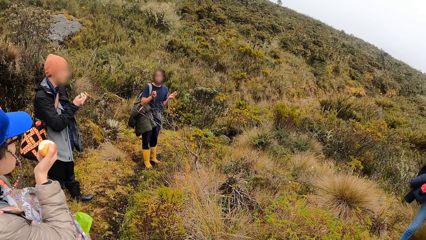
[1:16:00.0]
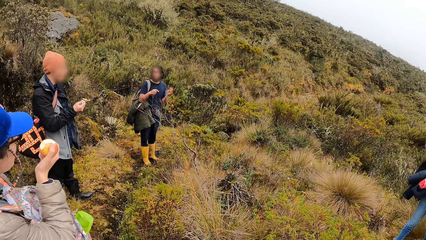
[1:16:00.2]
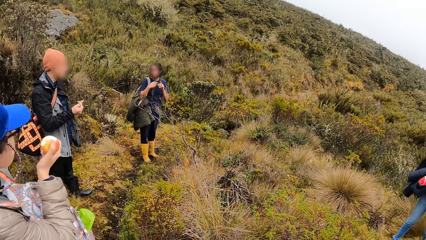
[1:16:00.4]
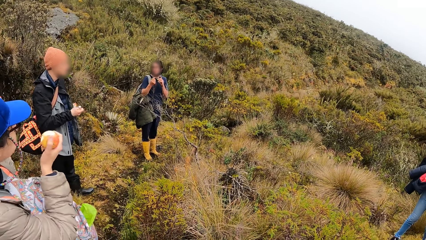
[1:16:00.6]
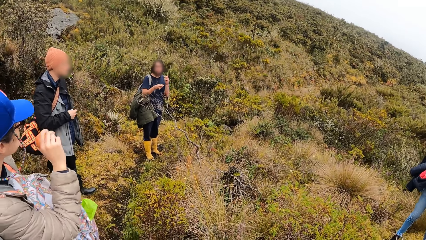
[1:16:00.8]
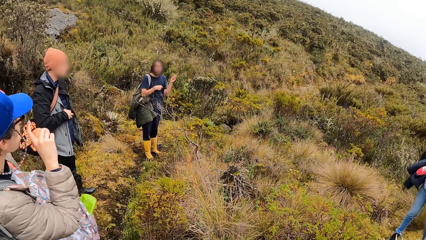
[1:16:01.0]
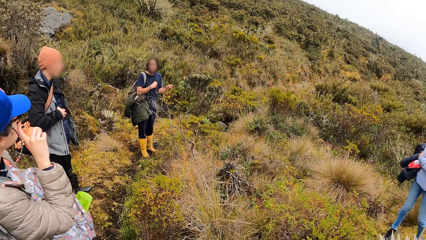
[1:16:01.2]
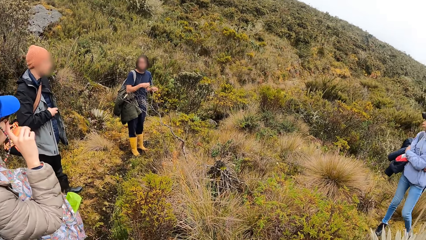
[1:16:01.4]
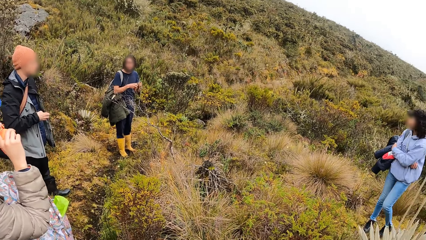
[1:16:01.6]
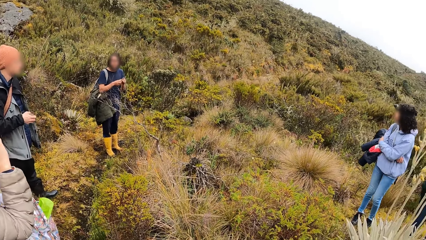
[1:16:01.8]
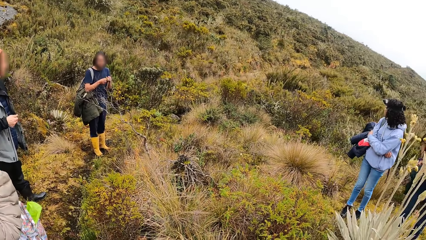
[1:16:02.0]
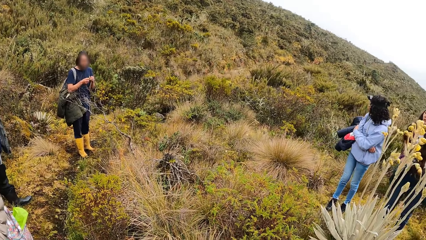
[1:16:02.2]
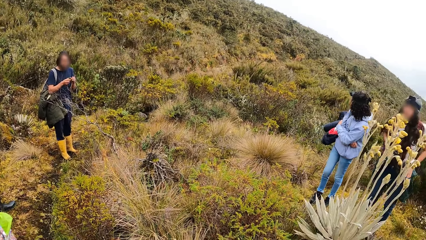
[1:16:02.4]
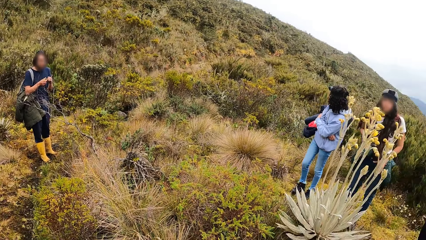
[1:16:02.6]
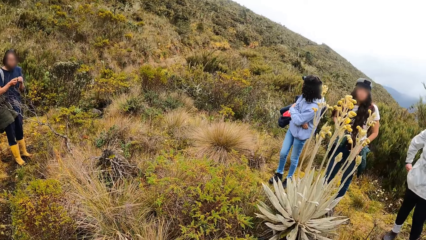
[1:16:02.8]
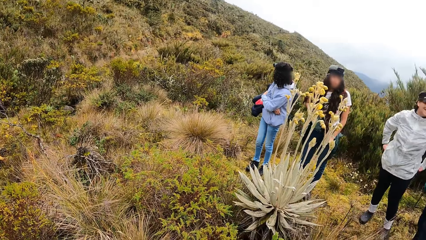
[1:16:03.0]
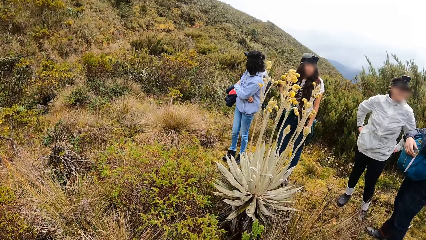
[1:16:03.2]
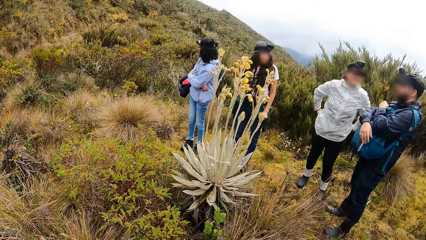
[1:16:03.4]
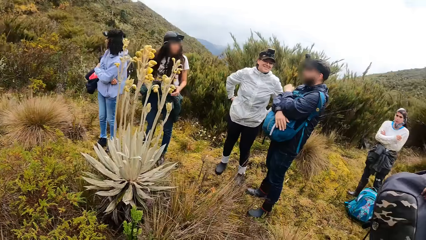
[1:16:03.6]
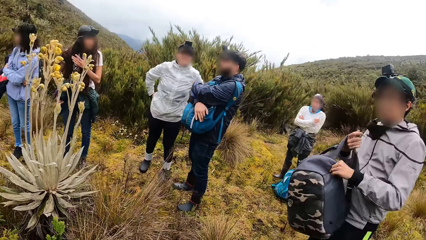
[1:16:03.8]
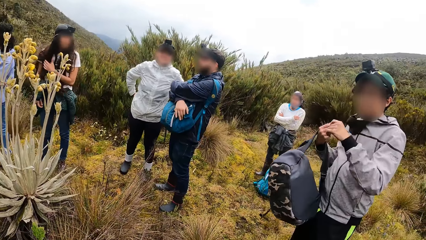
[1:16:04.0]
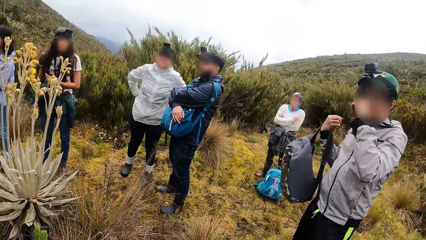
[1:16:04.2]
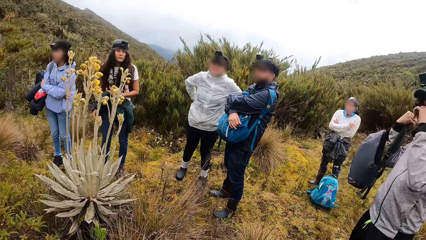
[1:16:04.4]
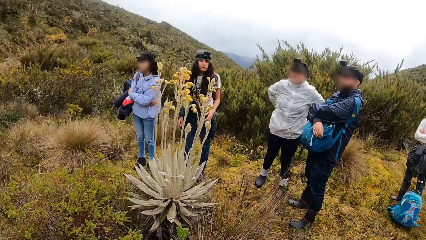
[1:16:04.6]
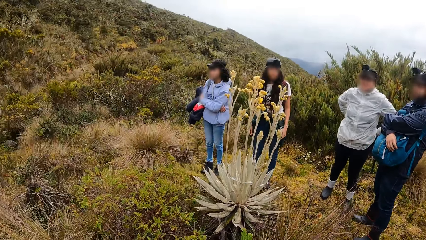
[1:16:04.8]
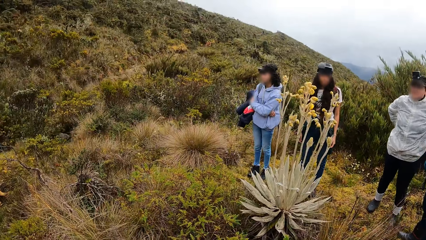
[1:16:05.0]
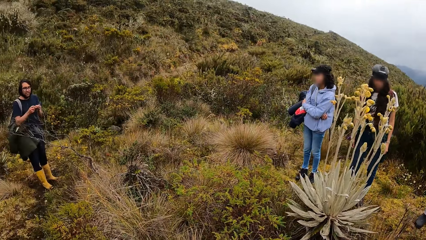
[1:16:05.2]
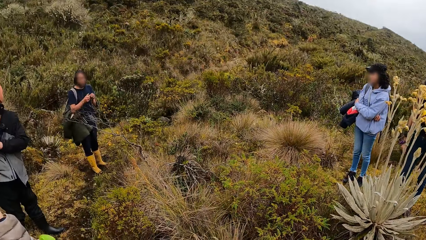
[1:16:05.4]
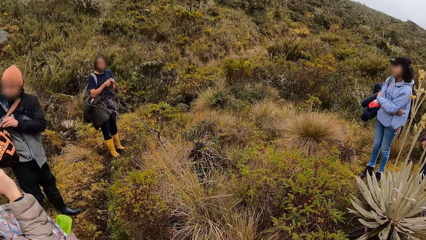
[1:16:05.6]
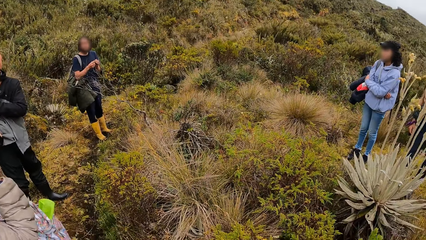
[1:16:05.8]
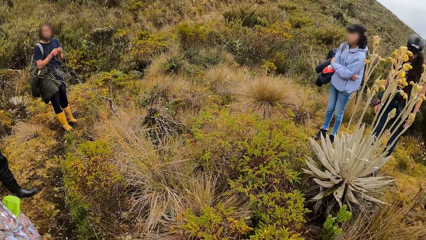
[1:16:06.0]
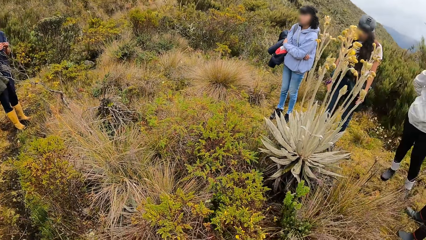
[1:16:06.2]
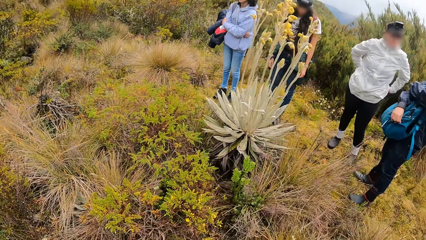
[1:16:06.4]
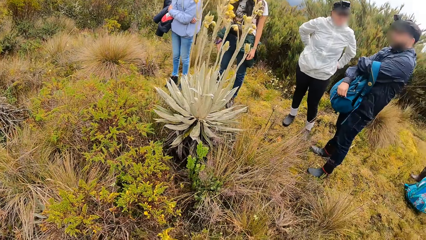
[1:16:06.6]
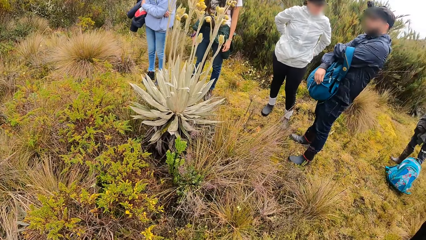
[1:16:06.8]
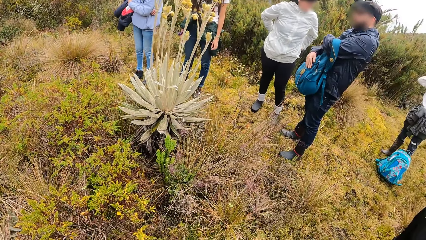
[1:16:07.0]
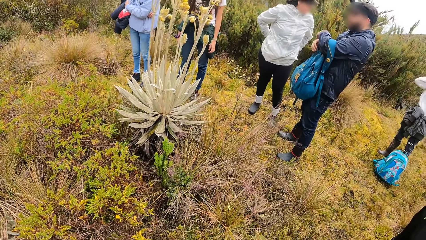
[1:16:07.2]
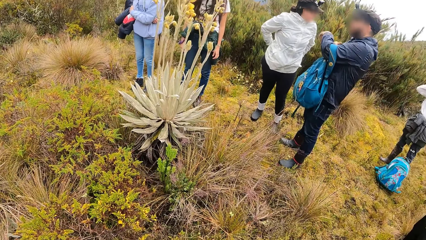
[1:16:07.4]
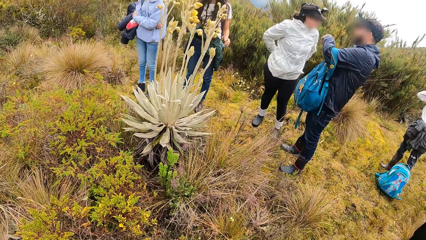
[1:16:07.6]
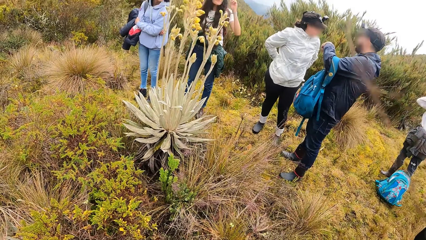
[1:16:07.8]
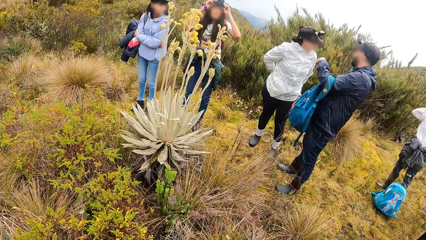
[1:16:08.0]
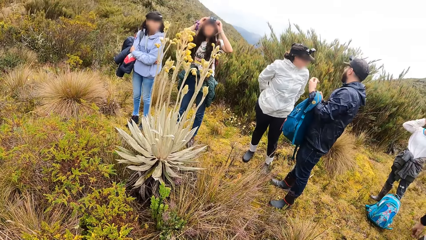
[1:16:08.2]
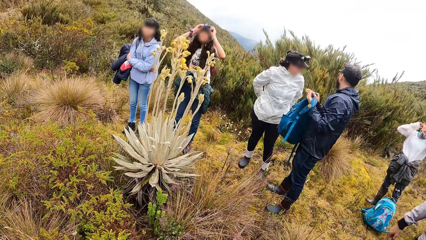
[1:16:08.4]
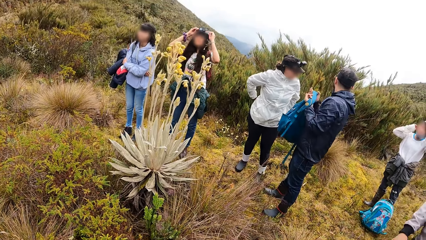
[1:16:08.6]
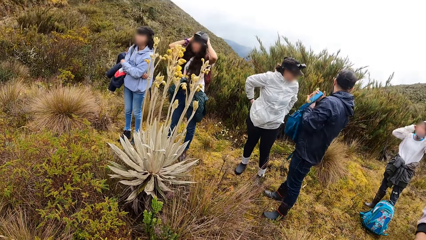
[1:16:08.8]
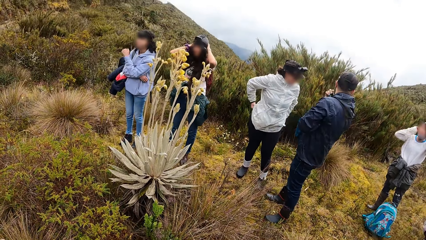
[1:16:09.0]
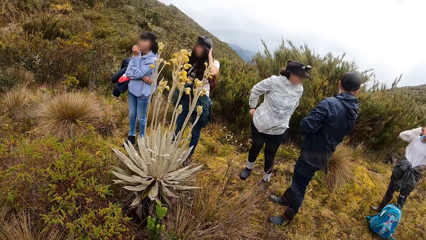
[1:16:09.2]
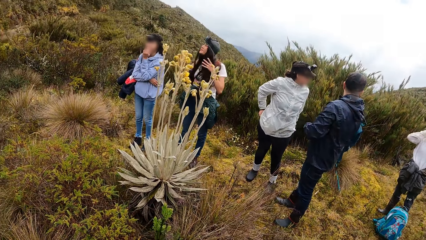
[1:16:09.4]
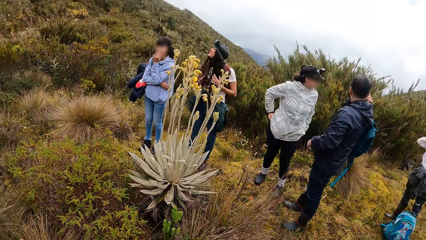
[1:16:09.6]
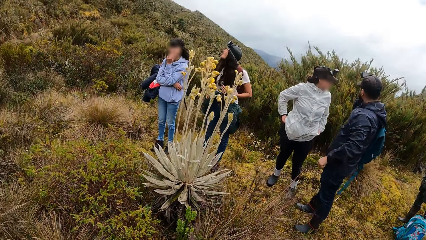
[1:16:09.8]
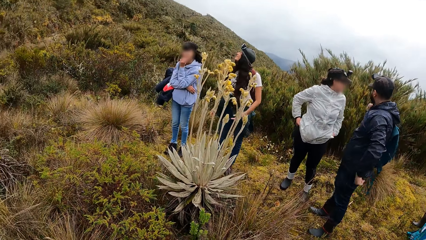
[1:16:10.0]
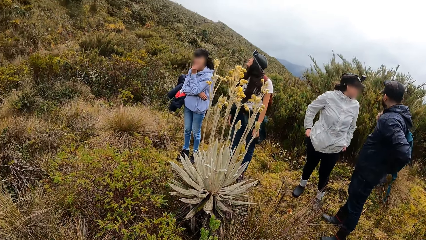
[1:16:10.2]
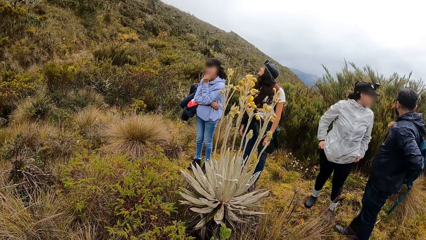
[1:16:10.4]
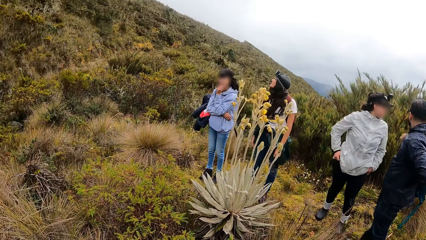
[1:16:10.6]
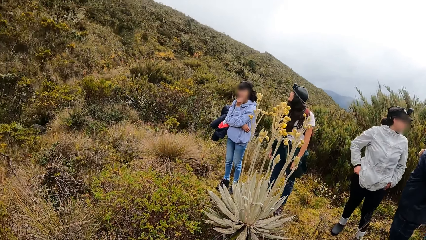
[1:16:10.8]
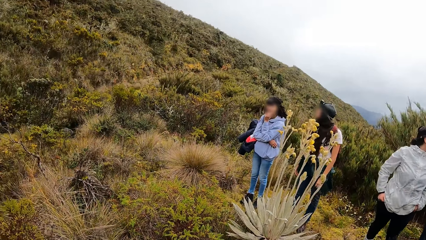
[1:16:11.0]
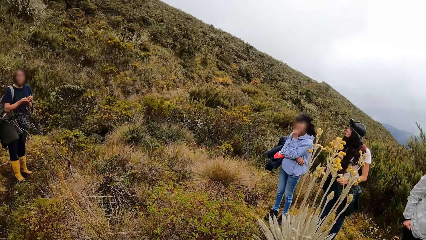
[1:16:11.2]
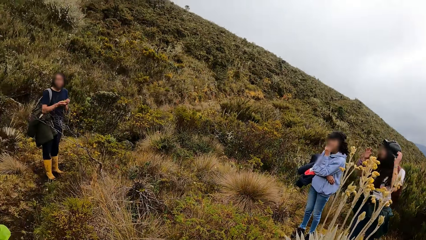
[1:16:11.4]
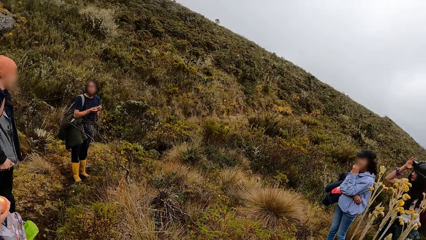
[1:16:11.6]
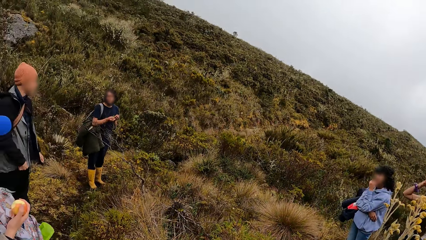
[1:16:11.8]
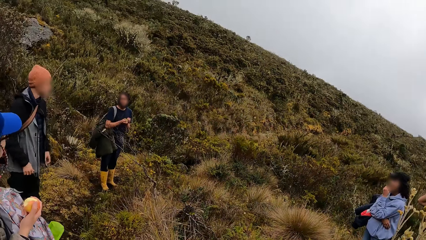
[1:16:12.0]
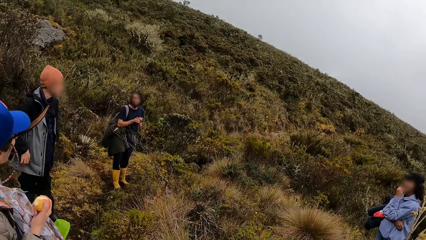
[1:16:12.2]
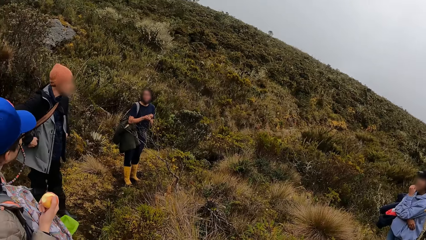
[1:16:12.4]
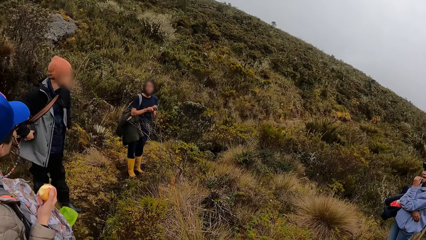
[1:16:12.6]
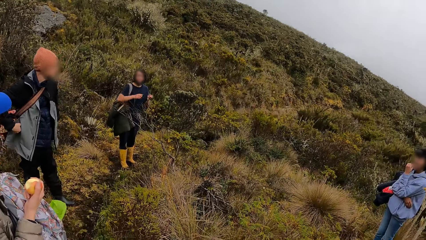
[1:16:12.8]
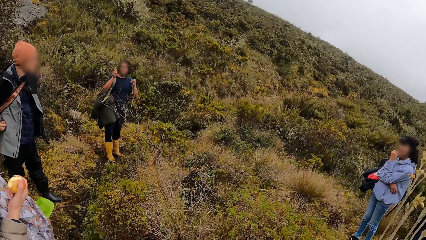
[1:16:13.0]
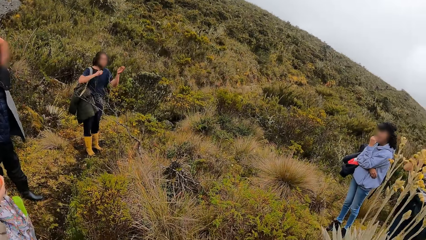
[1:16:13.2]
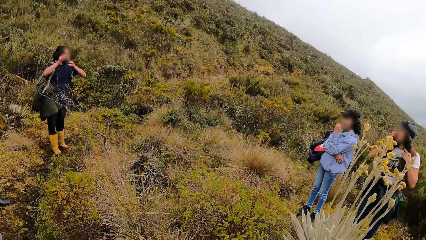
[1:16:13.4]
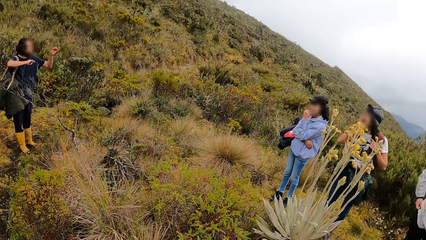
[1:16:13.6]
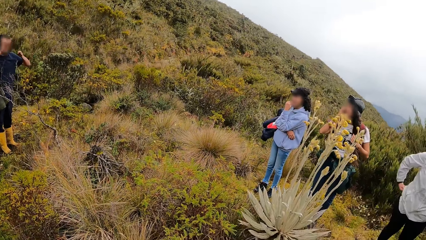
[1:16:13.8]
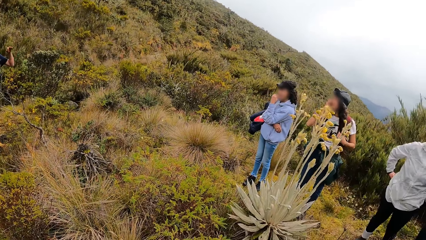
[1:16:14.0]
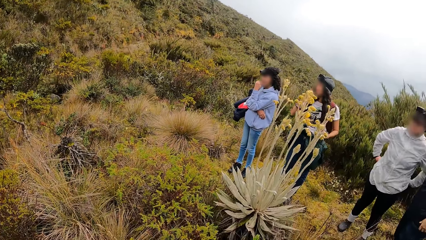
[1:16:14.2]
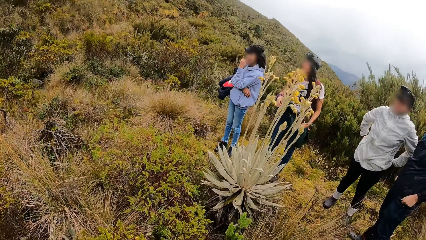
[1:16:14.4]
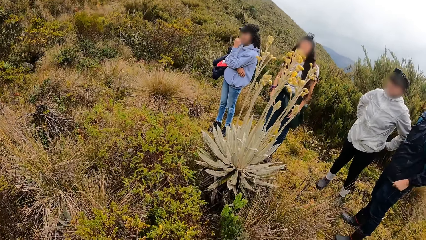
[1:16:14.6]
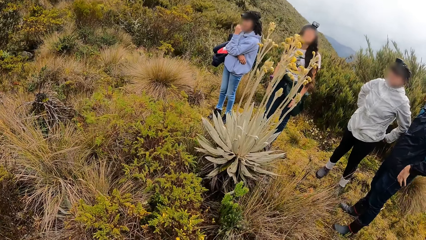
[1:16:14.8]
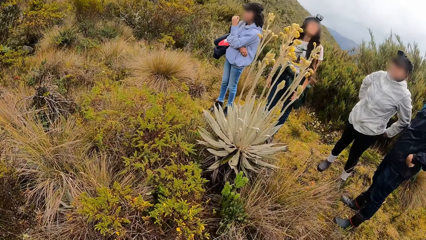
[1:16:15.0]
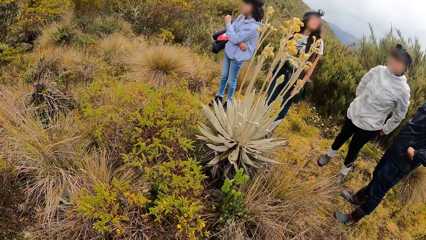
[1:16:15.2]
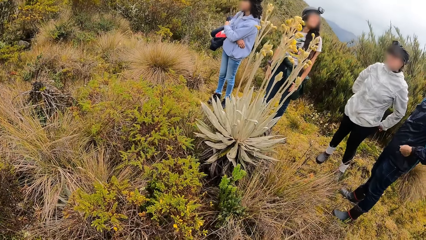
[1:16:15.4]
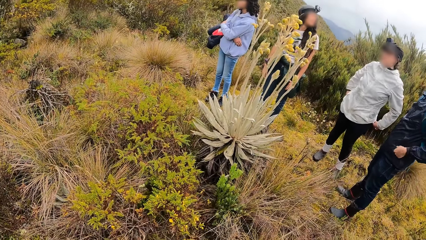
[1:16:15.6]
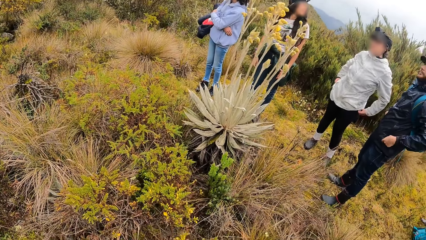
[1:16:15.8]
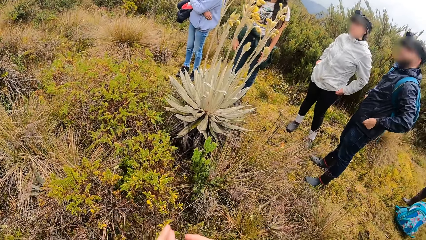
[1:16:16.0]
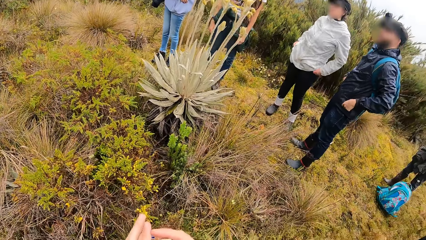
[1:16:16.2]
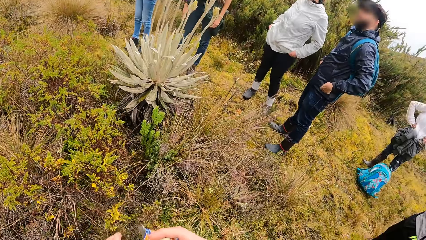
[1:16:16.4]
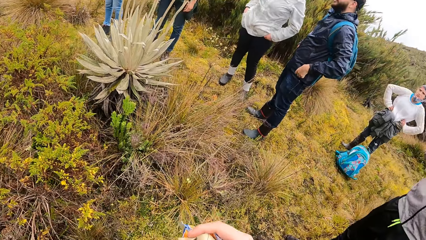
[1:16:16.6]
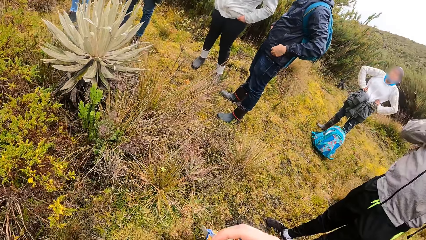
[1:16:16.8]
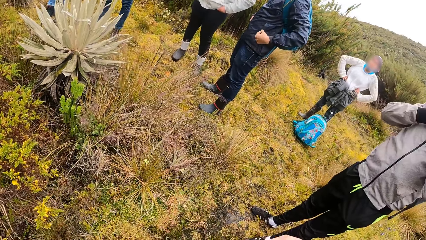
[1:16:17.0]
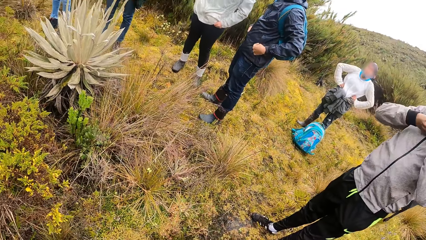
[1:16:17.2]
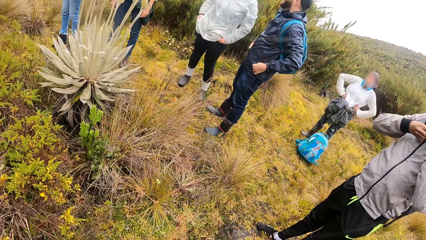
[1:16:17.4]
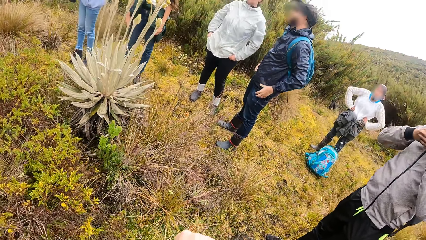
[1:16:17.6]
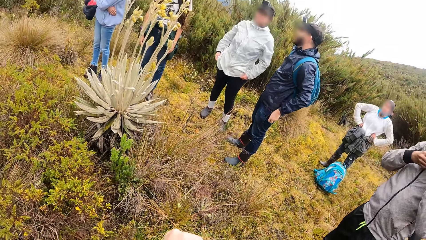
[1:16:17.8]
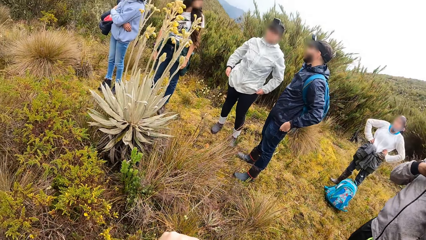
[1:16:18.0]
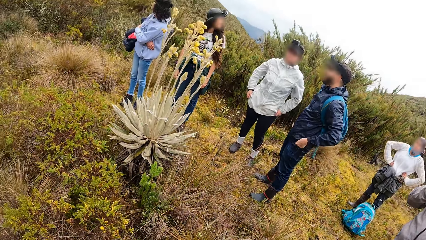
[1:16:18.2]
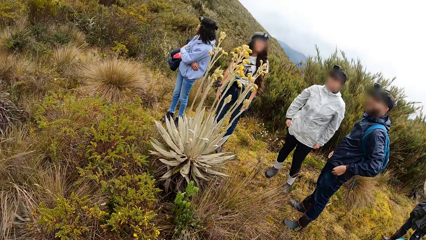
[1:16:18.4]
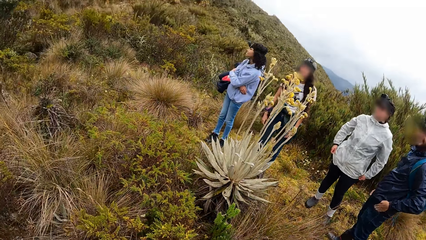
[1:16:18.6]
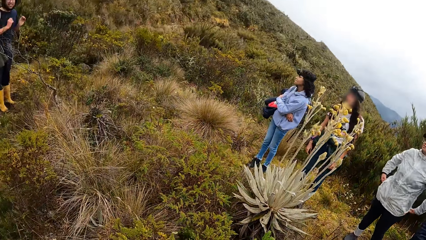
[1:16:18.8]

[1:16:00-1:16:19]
A woman adjusts a pair of glasses on her face with her right index finger. A man puts the backpack in his right hand over his right arm. Another woman touches her hair with her left hand. The first man touches his face with his left hand. Another man fiddles with a bag across his shoulder. A third man puts the backpack on his right arm over his left arm with his right hand. The second woman adjusts a camera on her head with both hands. A third woman adjusts her hoodie with both hands. The second woman touches her hair with both hands. A fourth woman touches her mouth with her left hand. A man carries the backpack with his back. The second man puts his hands into the pockets of his jacket. The second woman touches her hair with both hands. The first man fiddles with a zip of his jacket with both hands.
